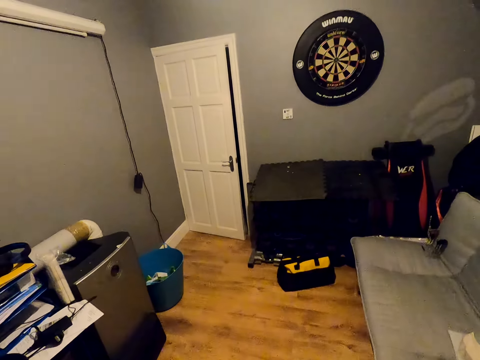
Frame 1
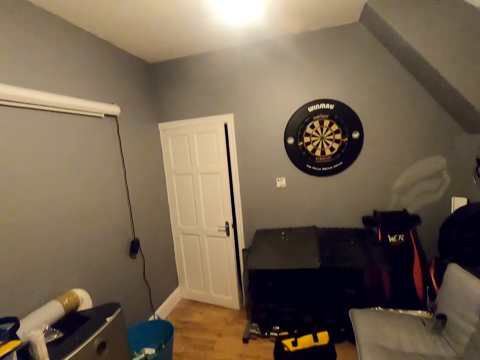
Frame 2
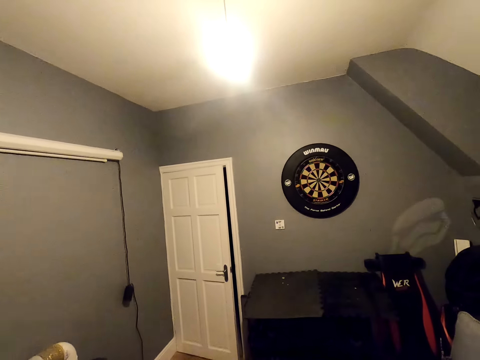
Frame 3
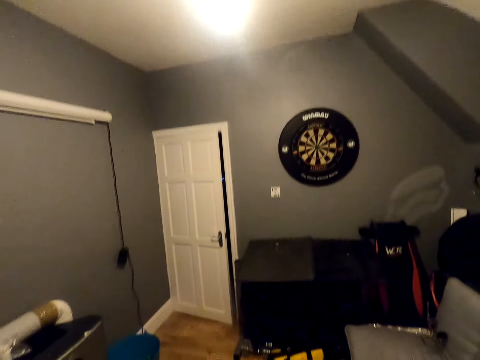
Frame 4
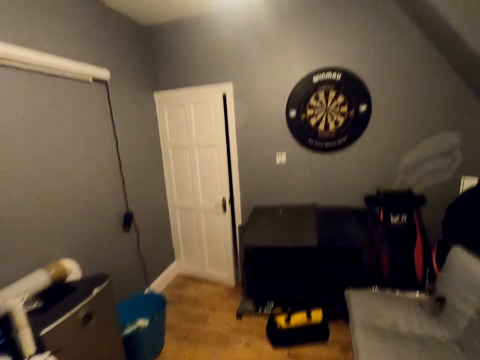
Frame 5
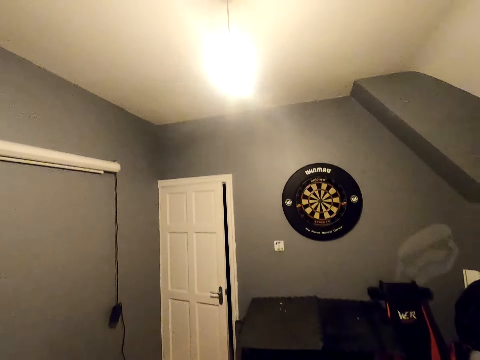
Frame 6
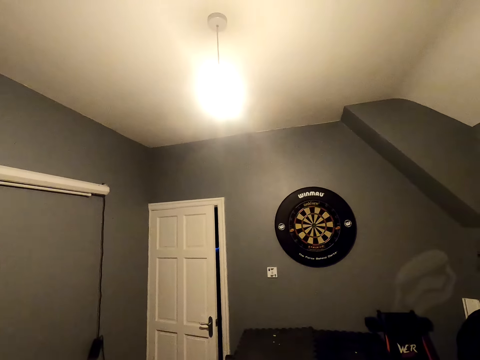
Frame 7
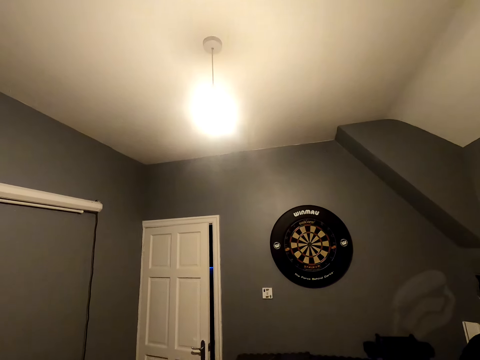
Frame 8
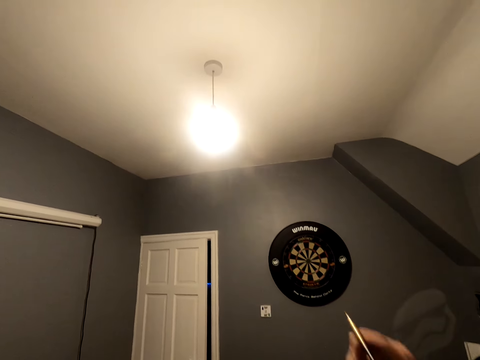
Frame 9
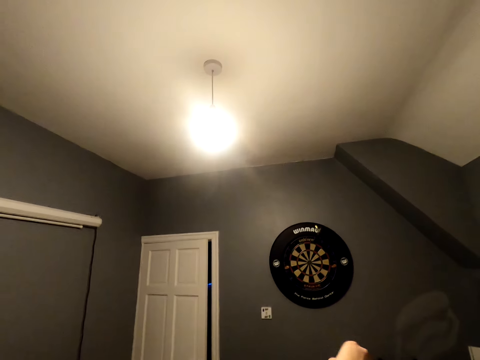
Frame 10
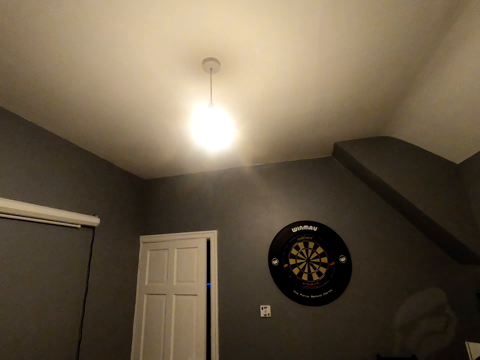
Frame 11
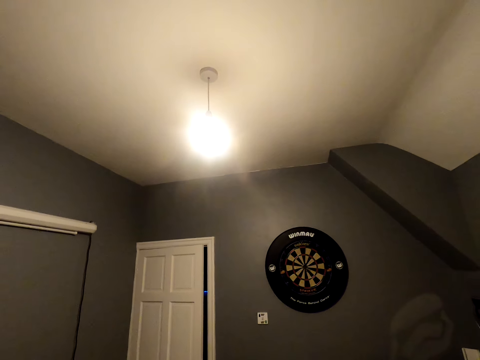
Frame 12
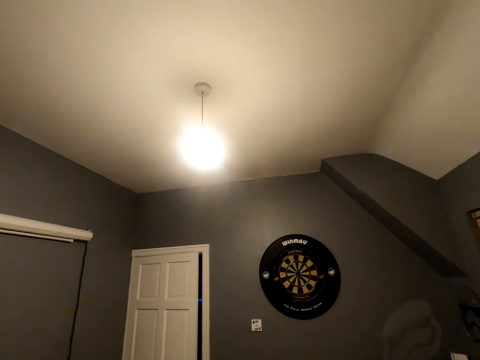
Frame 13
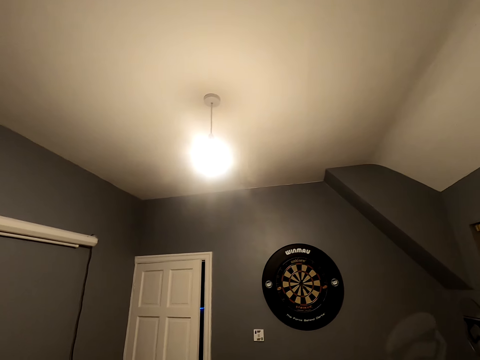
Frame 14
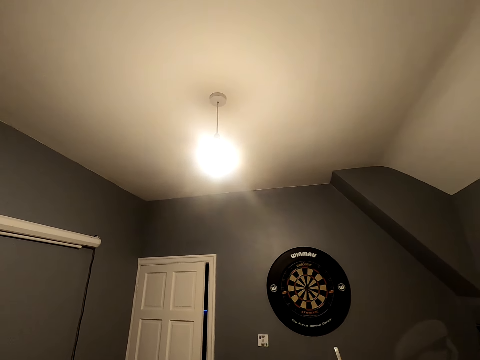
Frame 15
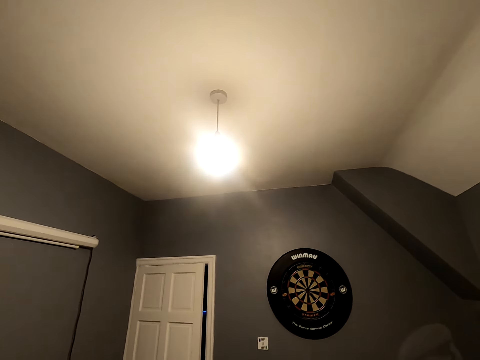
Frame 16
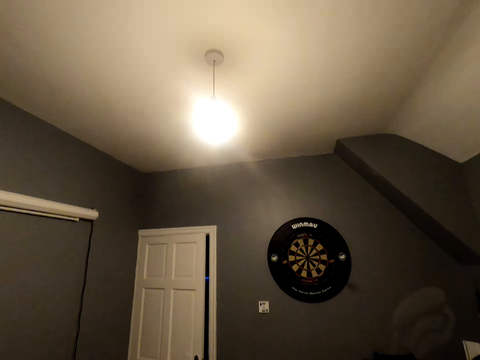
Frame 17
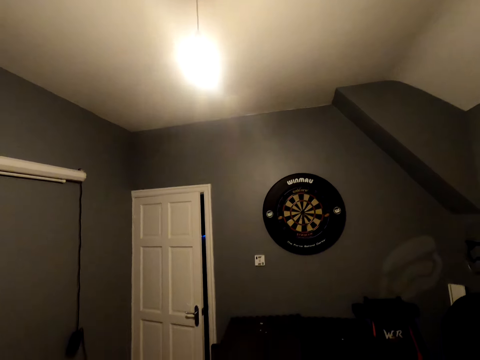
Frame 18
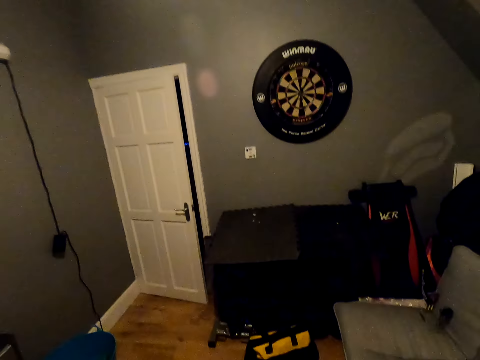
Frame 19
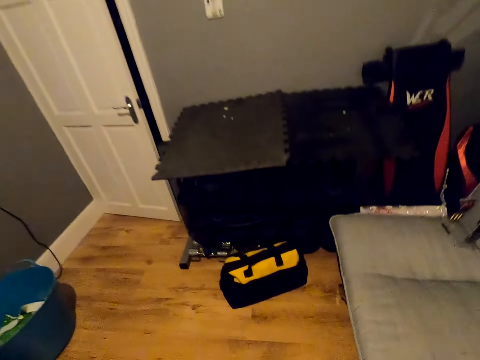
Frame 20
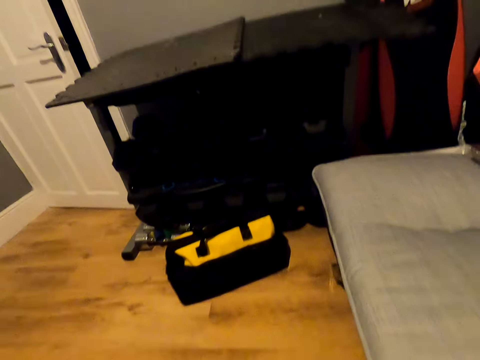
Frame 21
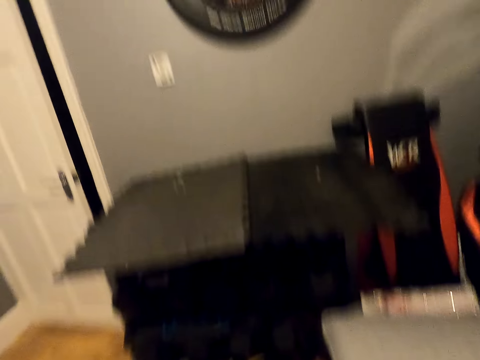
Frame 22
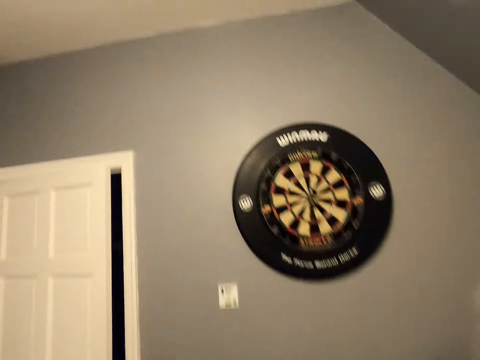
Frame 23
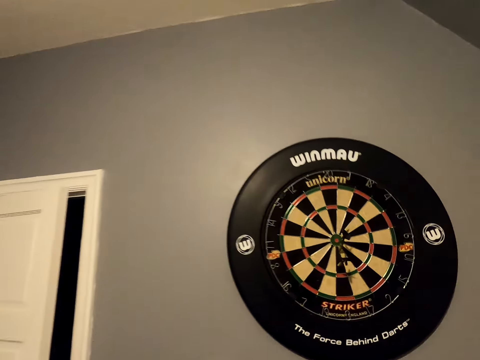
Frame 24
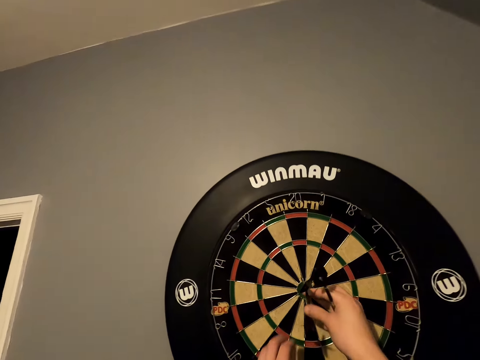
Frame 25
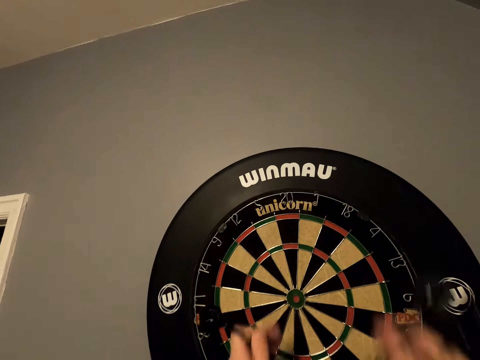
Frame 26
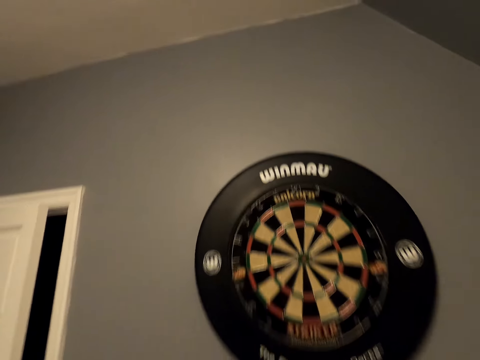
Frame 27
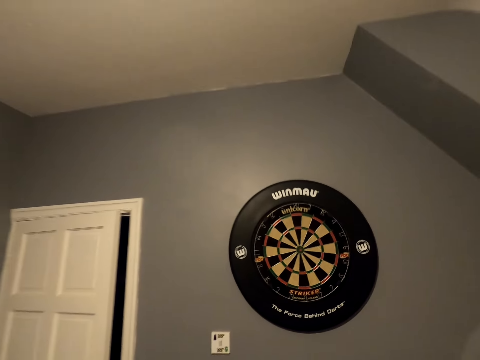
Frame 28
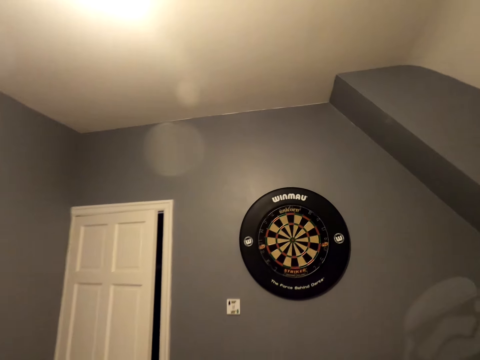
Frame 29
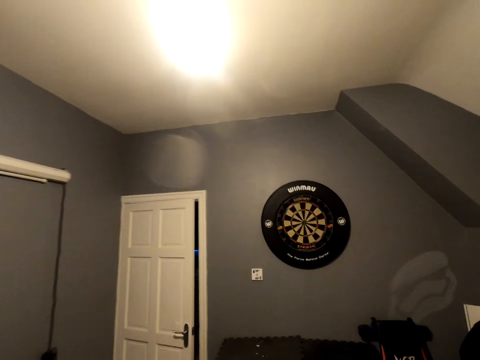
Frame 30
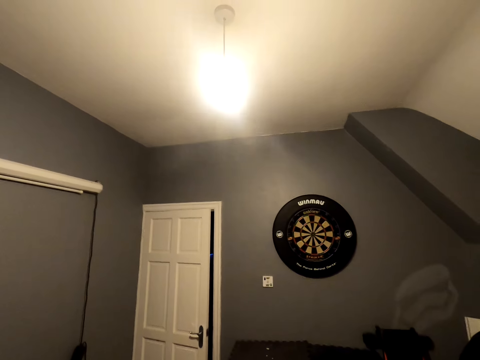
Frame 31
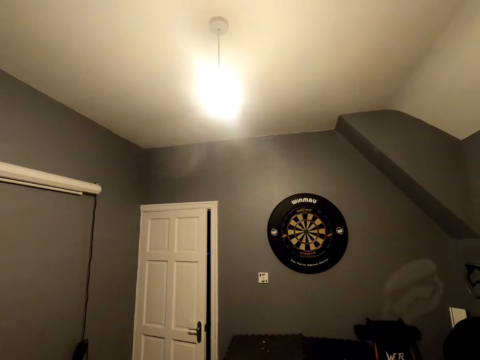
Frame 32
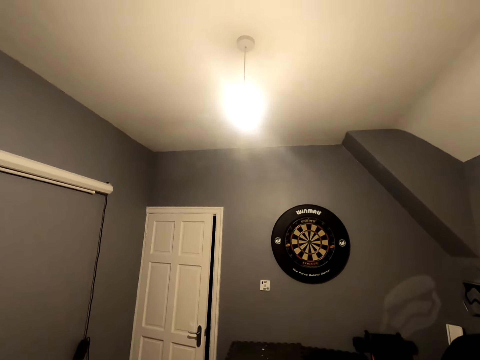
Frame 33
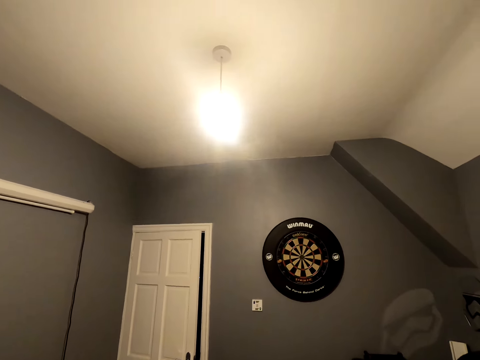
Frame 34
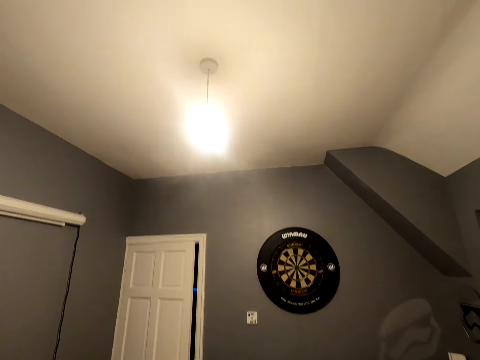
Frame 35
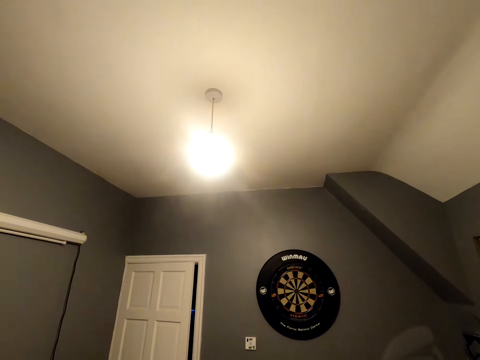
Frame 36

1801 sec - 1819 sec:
The camera wearer walks close to the dartboard. They take the soft tip dart from the dartboard. They move back. They walk in the room. They look at the dart board.

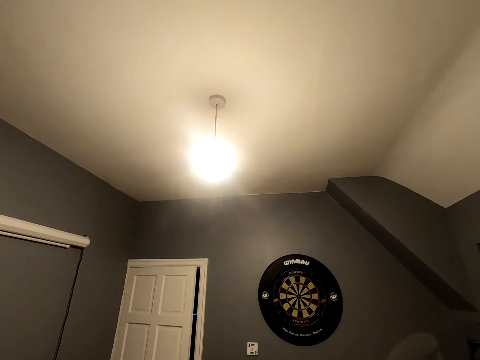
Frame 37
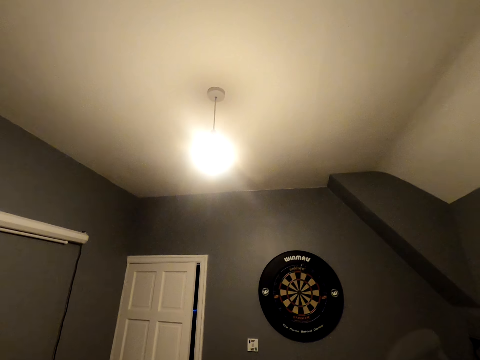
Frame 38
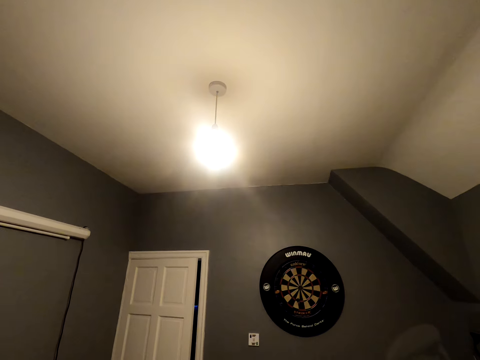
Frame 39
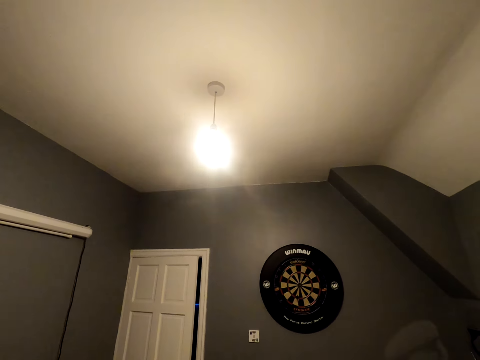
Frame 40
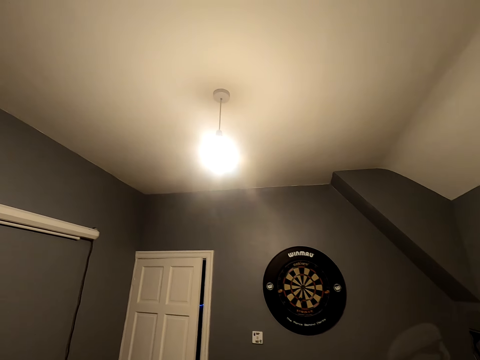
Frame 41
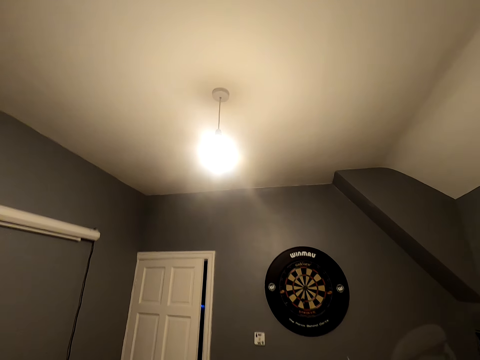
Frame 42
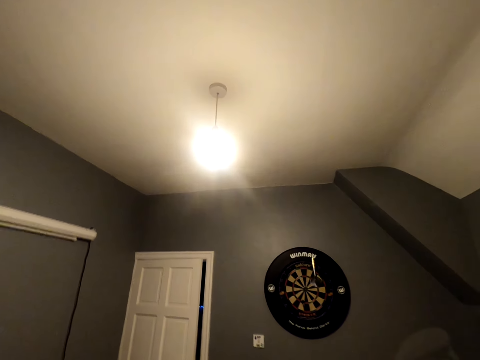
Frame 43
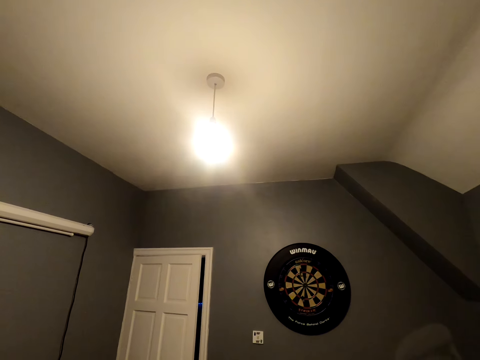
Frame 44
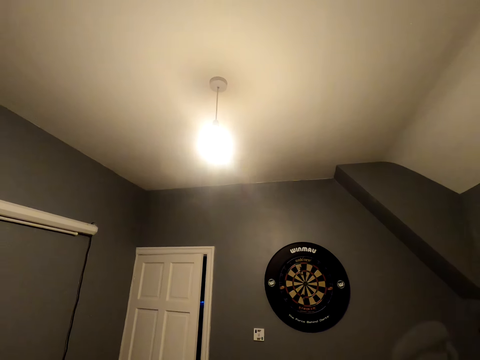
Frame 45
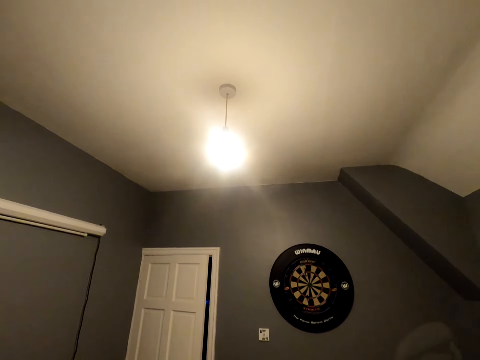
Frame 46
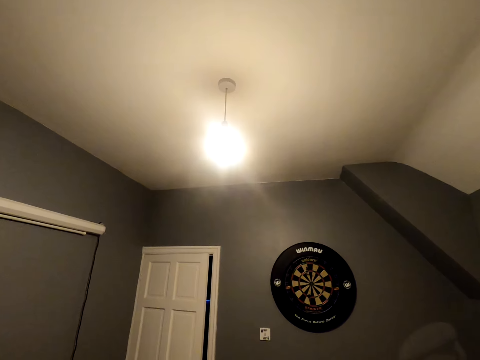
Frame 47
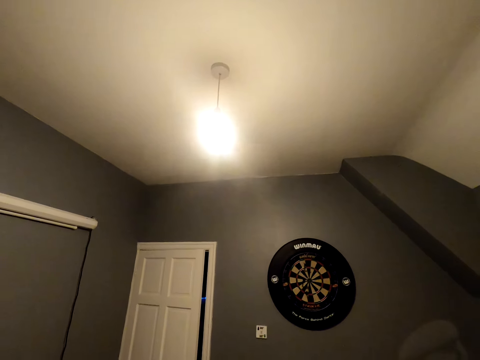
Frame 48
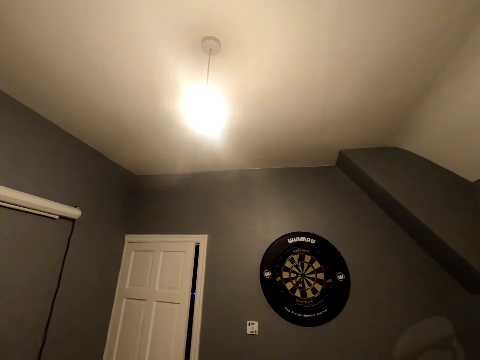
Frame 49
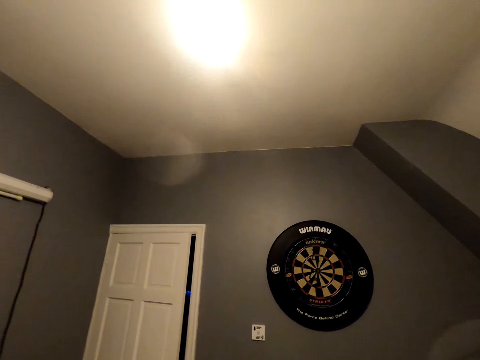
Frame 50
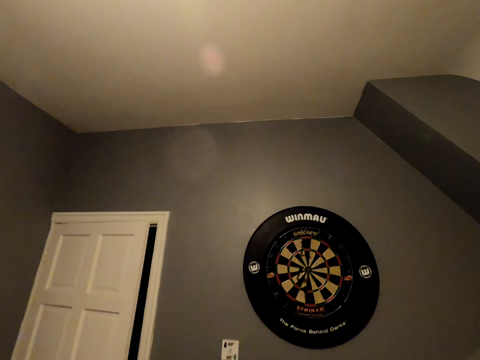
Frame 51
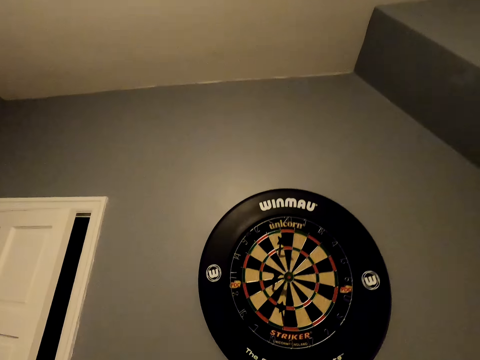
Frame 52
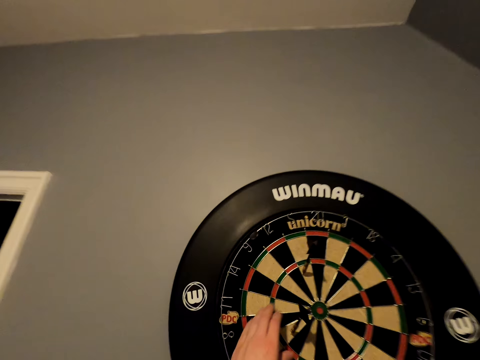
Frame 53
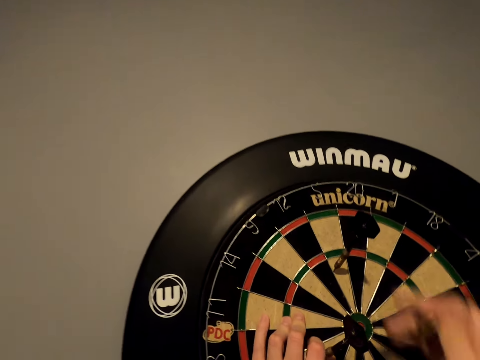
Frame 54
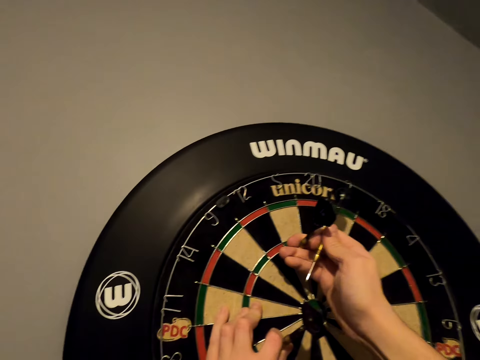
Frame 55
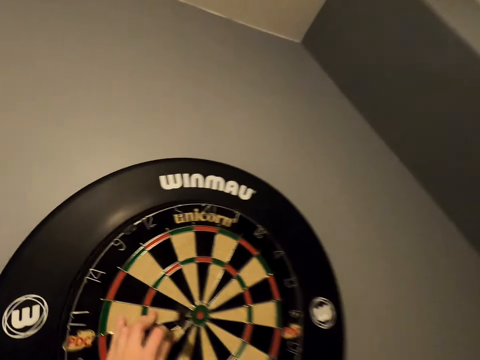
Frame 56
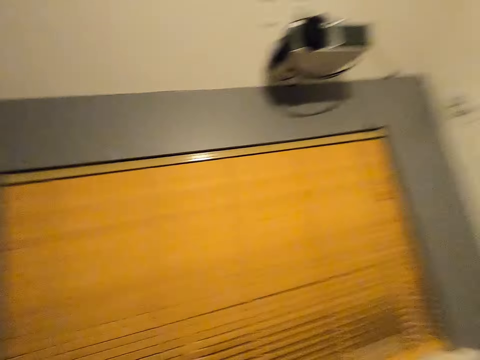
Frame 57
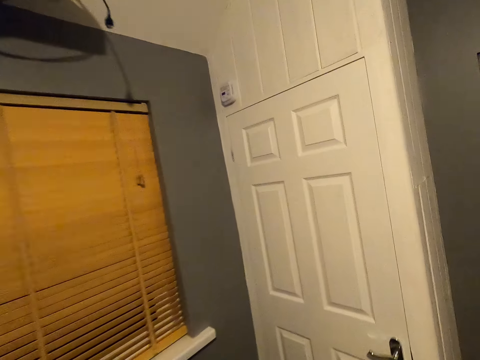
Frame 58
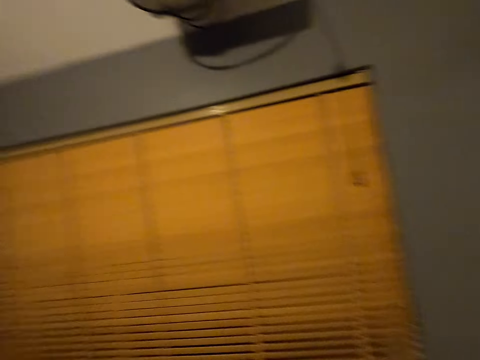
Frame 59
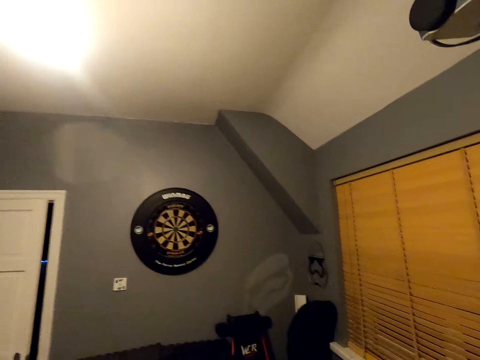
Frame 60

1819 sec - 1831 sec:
The camera wearer positions the dart. They throw the soft tip darts on the dart board. They move close to the dart board. They pick the dart on the dartboard. They walk in the room. They turn around.
